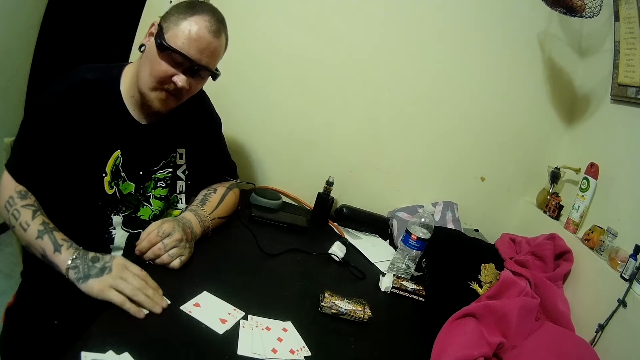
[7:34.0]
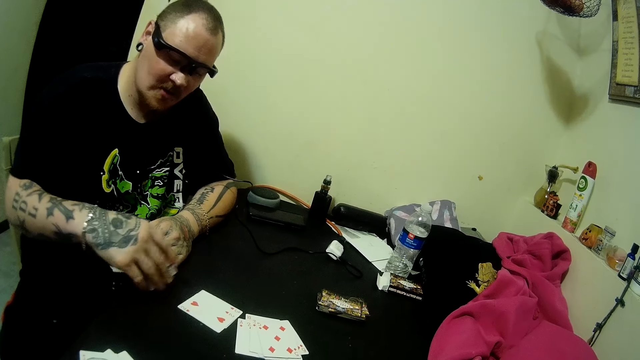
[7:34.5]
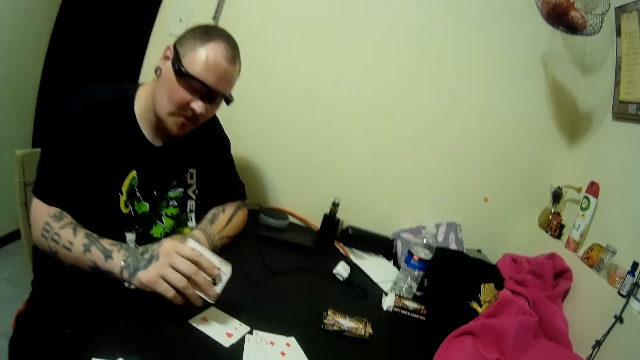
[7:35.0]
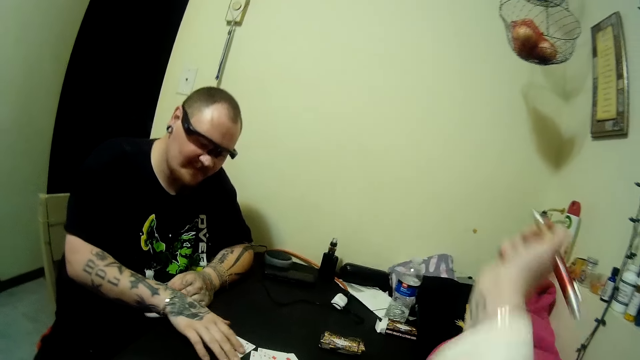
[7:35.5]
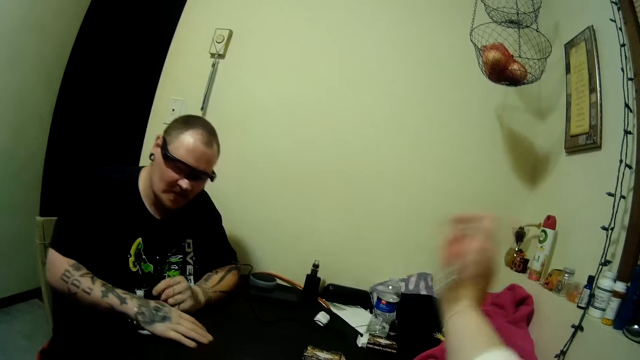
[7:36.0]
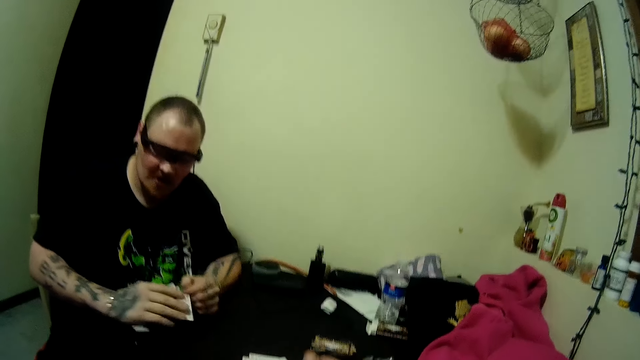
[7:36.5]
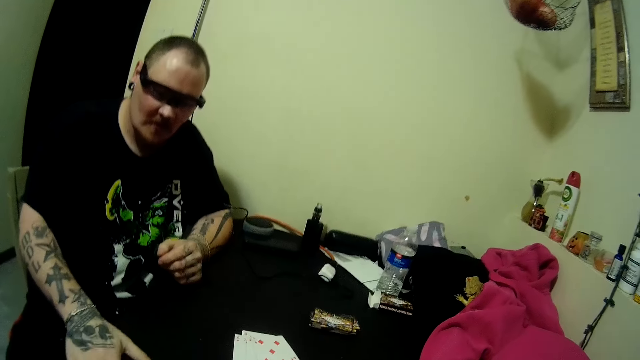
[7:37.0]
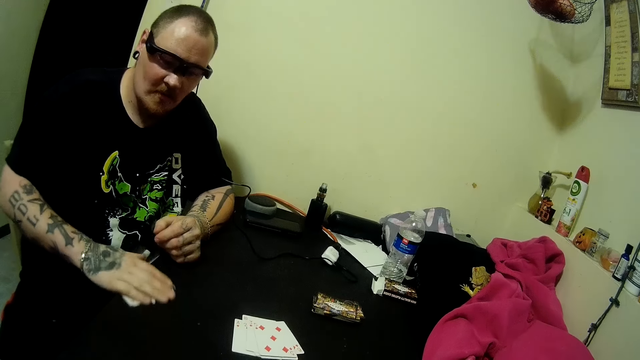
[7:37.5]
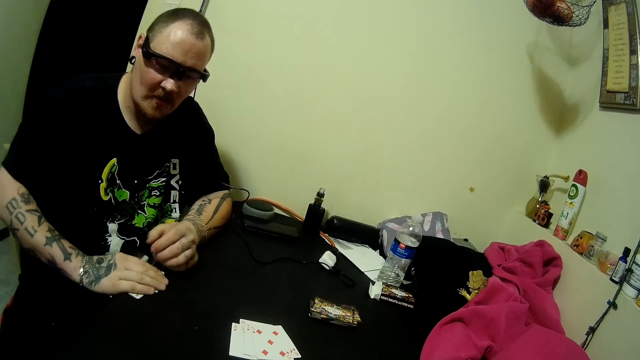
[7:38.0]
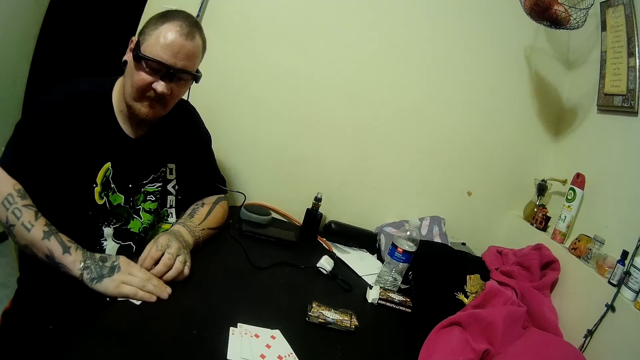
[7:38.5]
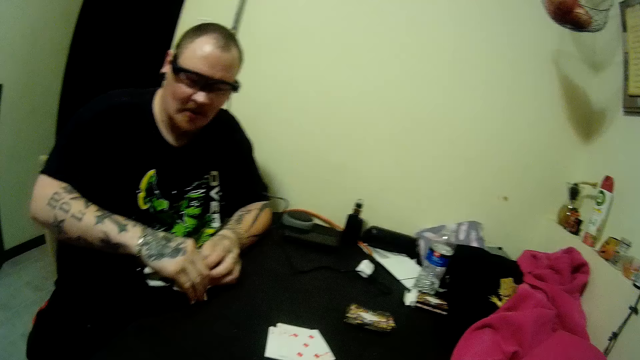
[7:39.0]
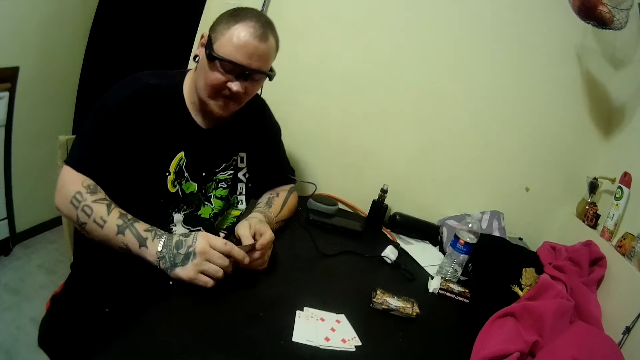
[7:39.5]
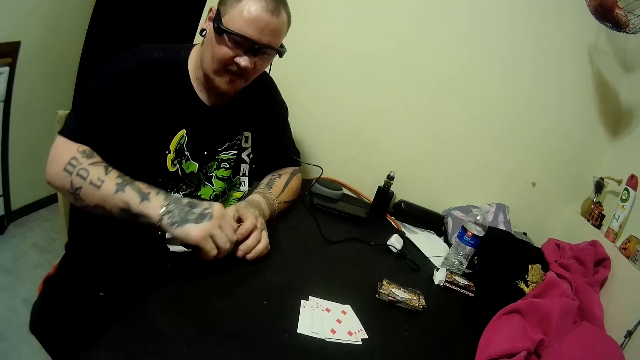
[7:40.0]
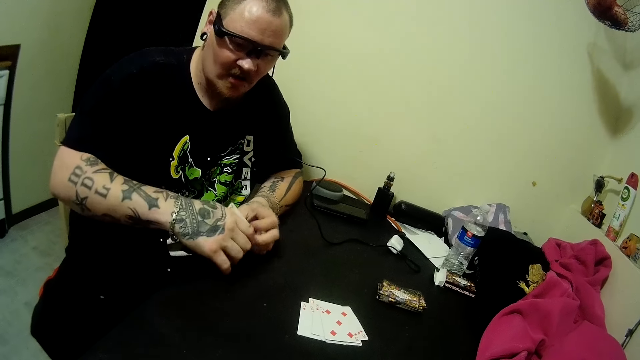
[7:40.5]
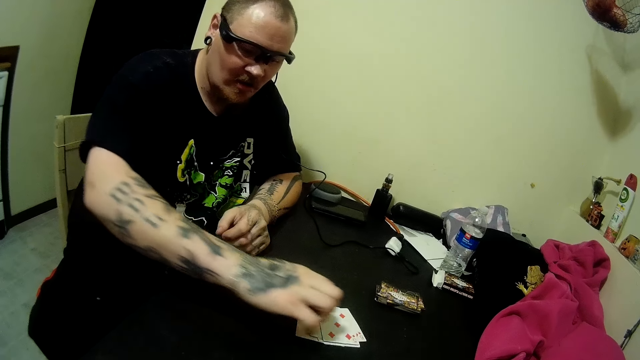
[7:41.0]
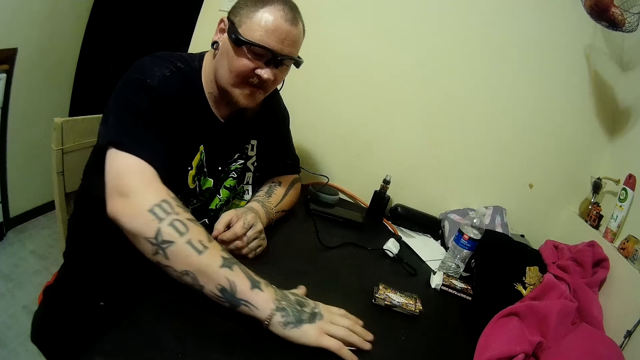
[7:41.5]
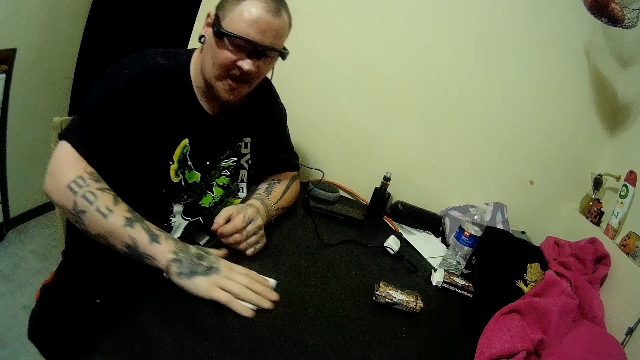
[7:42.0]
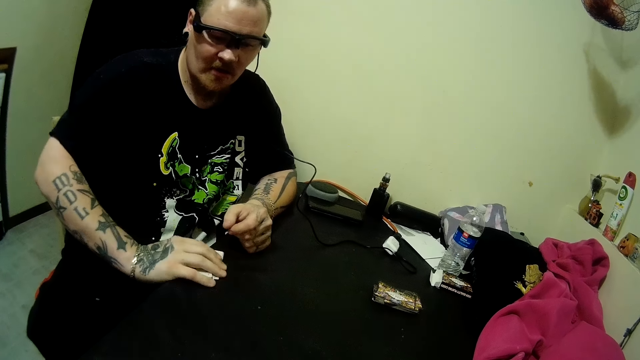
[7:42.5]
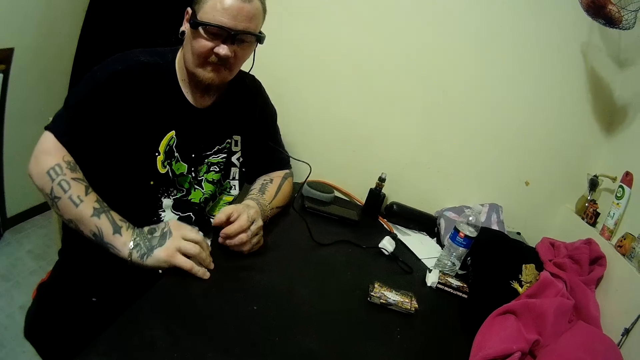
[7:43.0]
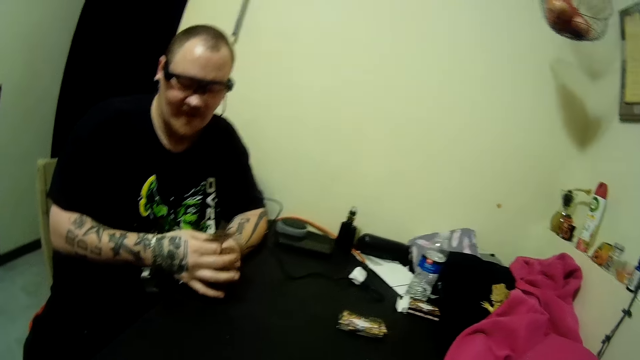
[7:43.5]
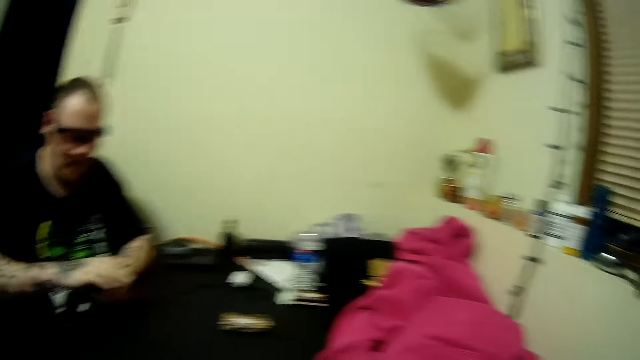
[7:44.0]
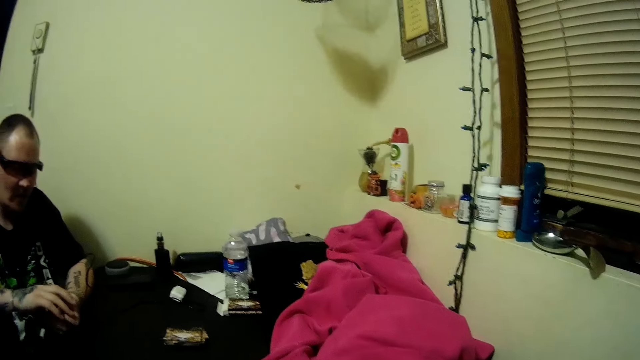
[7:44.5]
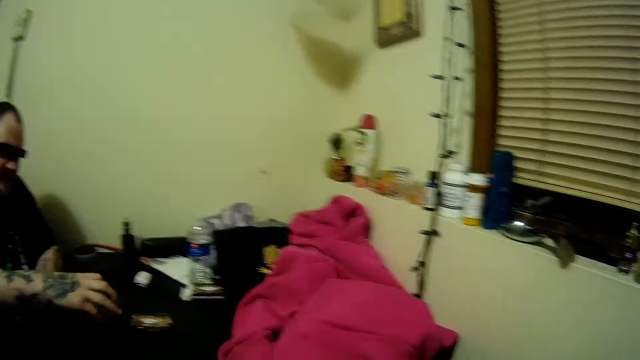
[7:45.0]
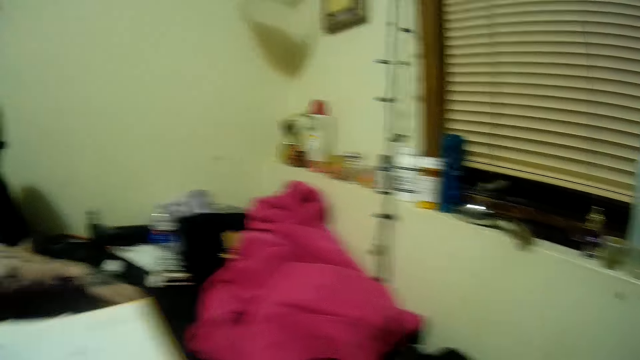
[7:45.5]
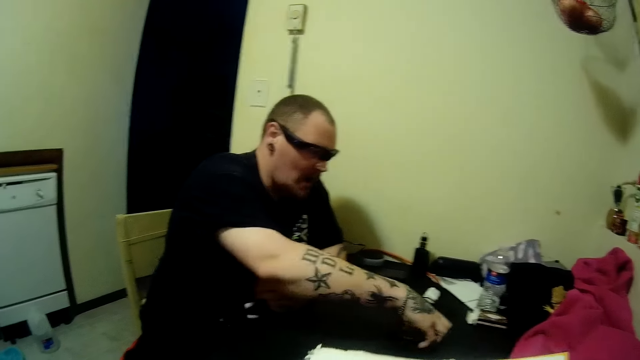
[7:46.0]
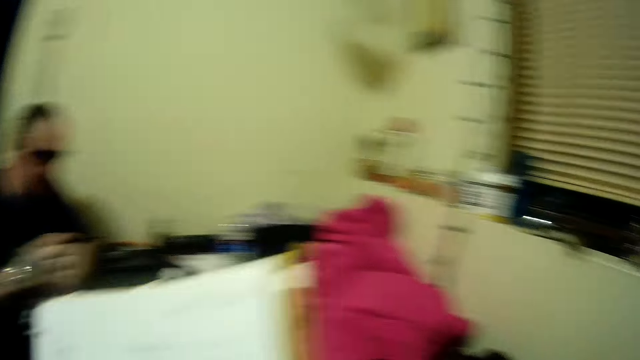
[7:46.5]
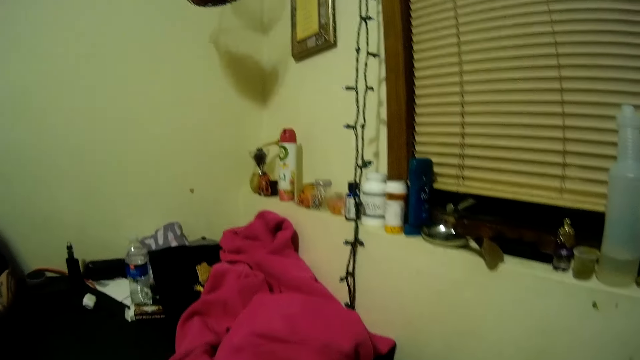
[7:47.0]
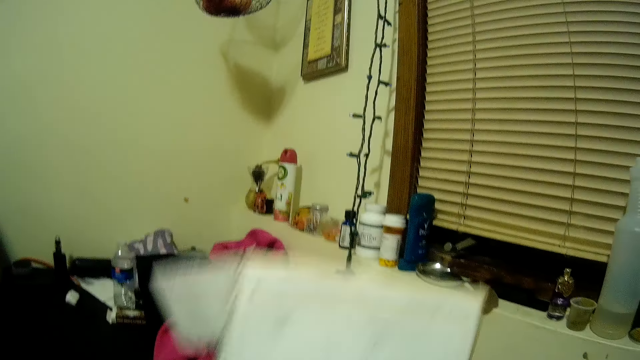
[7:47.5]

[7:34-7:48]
The man picks up cards from the table with his right hand. The camera wearer adjusts her right hand and stretches her hand. The man picks up the cards from the table with his right hand, places the cards on the table with his right hand, and looks at the cards on the table under his palms. He places the cards on the table with his right hand and slides the cards on the table with his right hand. He holds the cards with his two hands and arranges the cards in his two hands. He picks up the cards from the table with his right hand. The camera wearer swings a book with her two hands.

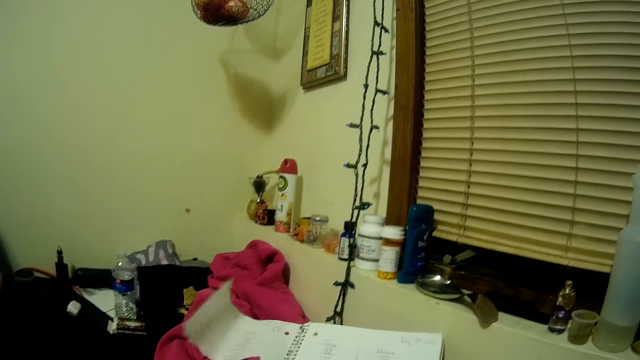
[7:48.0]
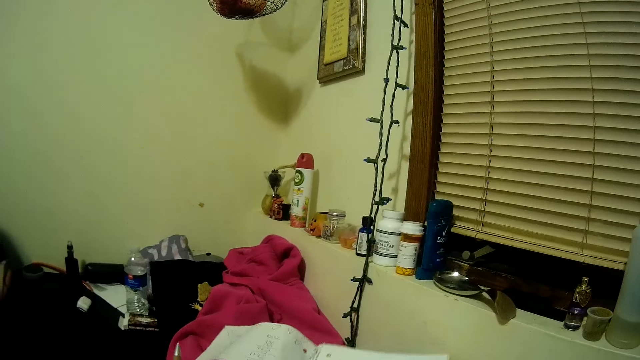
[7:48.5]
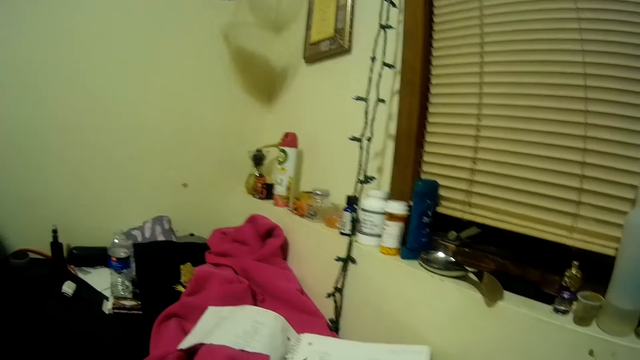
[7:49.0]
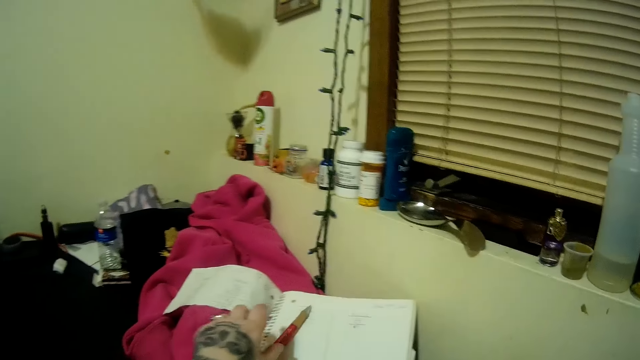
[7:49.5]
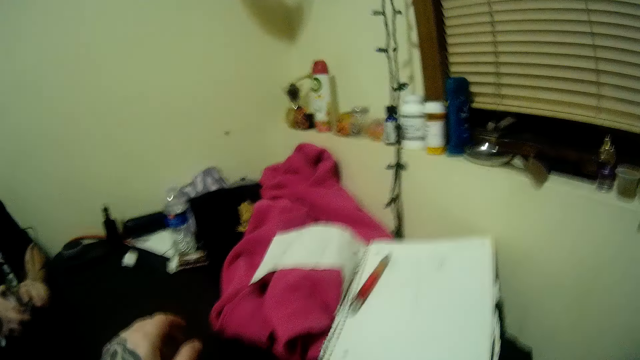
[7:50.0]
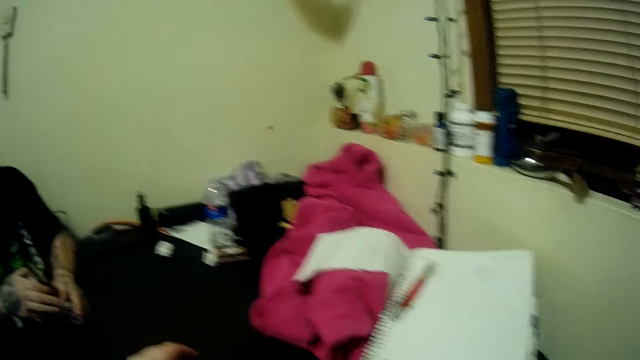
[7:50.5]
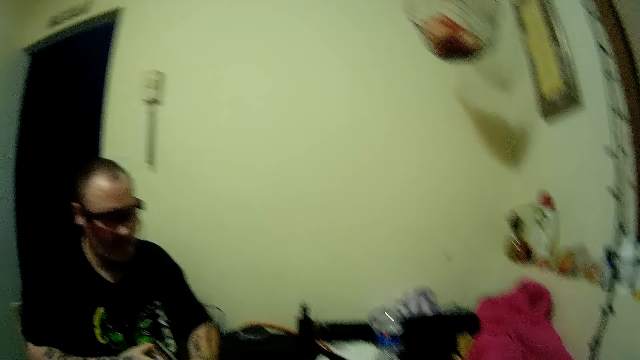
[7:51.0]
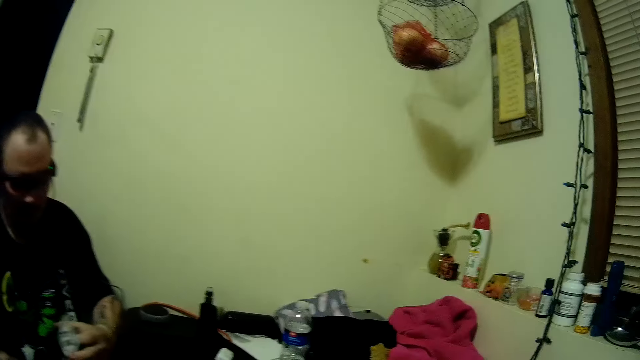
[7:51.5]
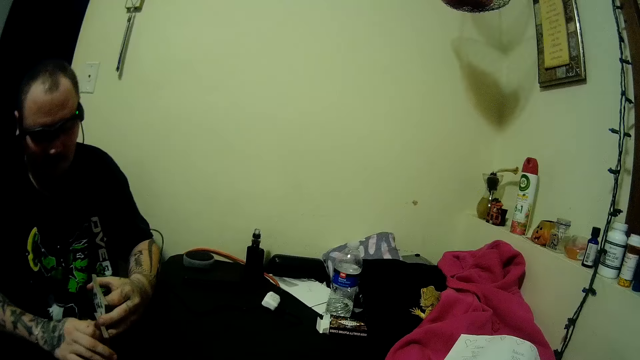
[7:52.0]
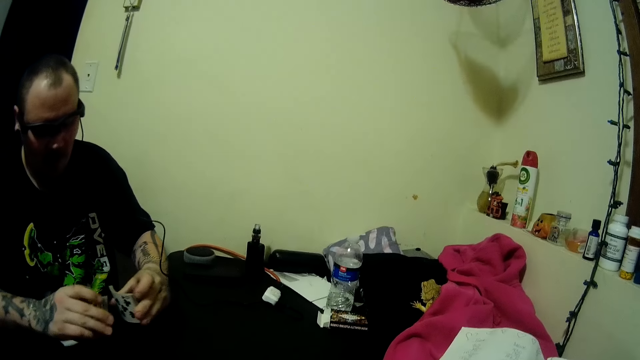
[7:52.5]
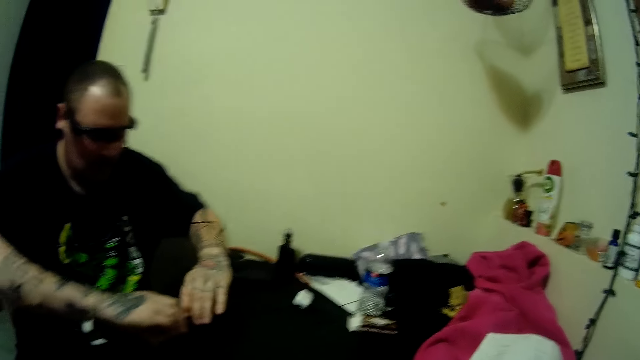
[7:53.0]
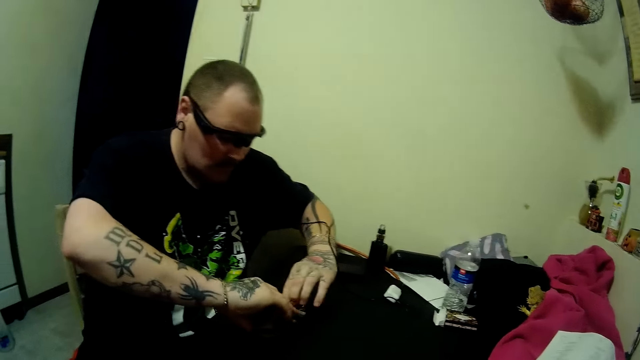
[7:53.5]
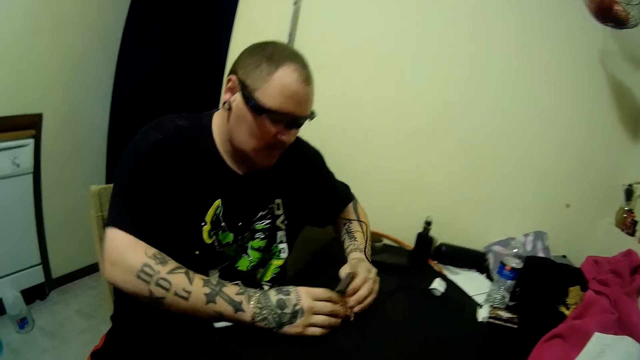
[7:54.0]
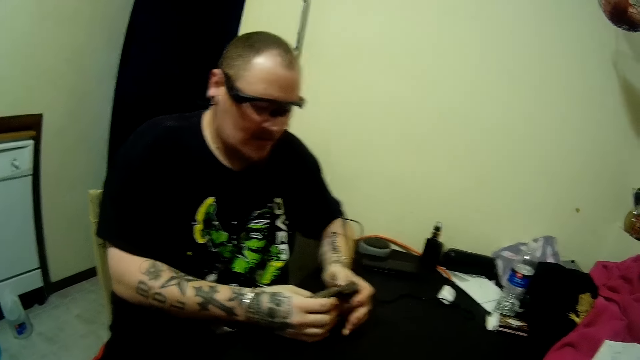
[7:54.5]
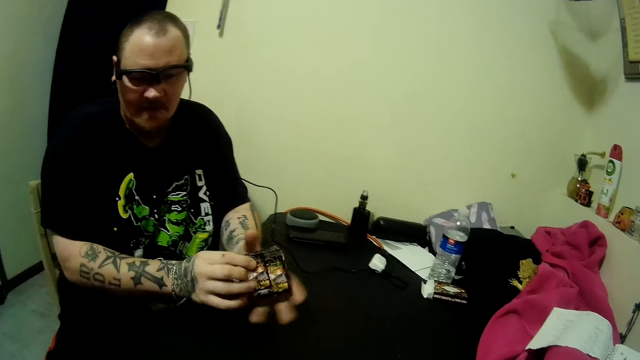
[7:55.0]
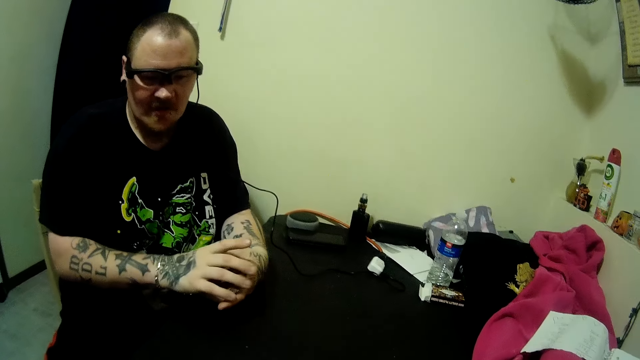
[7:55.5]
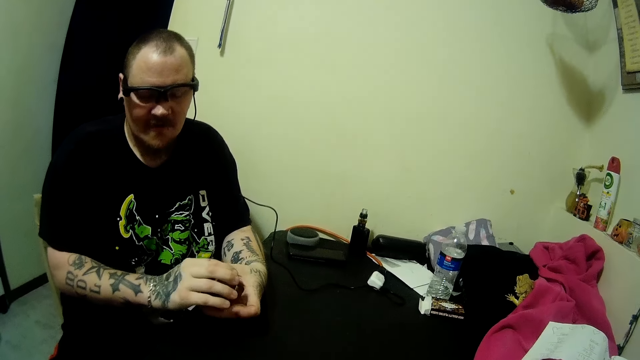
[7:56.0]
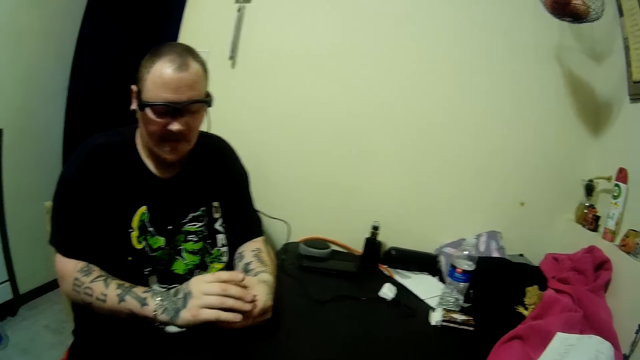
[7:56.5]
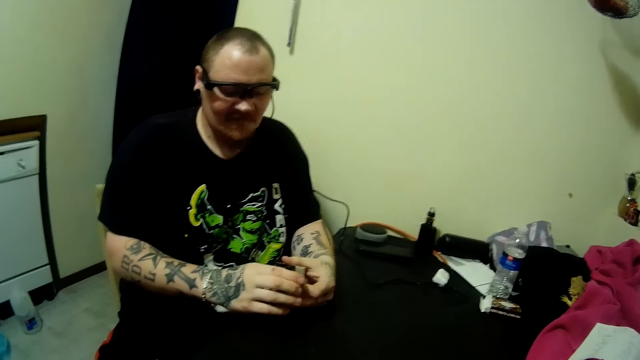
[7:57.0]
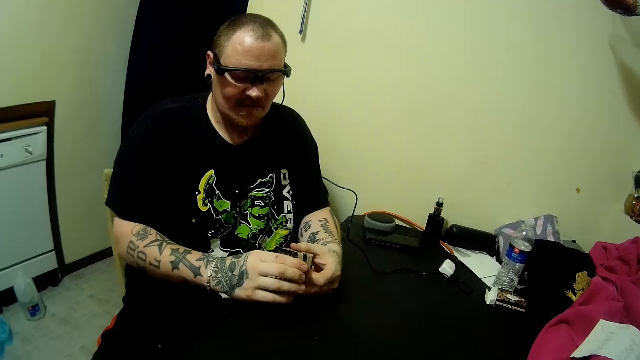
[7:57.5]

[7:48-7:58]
The camera wearer drops the book on the table with his right hand. He drops the pen on the table with his left hand. He interacts with the man. The man shuffles the cards in his two hands. The man taps the play cards on the table. The man arranges the card in his hand.
